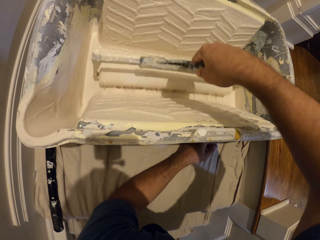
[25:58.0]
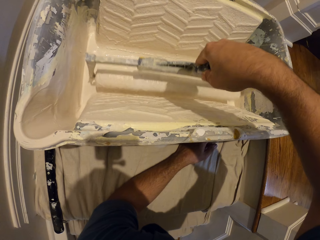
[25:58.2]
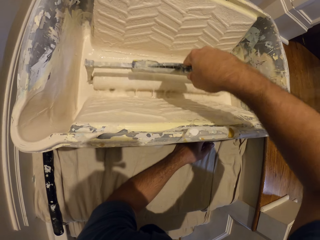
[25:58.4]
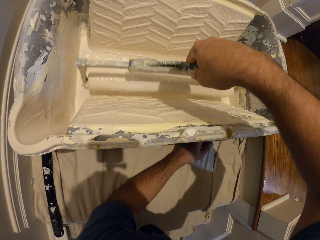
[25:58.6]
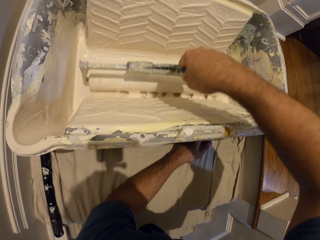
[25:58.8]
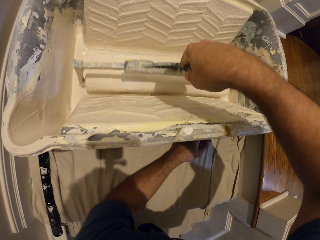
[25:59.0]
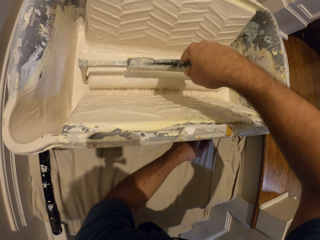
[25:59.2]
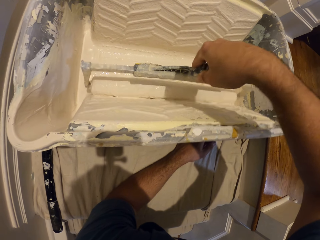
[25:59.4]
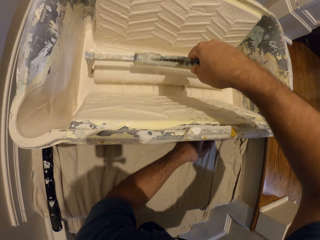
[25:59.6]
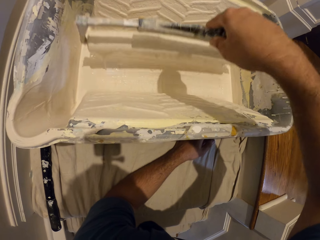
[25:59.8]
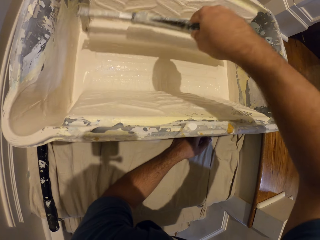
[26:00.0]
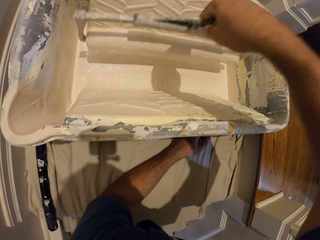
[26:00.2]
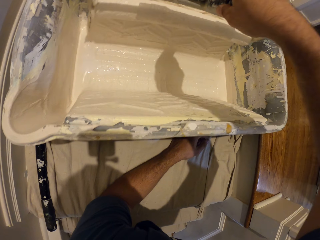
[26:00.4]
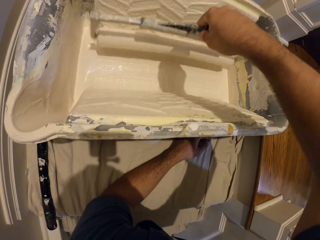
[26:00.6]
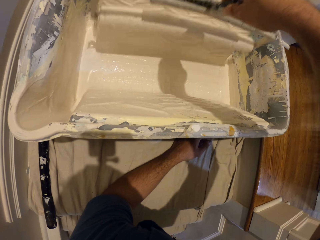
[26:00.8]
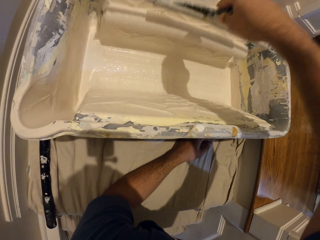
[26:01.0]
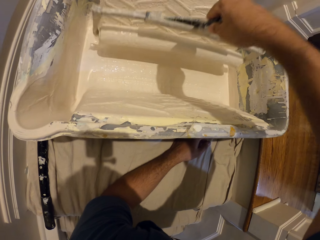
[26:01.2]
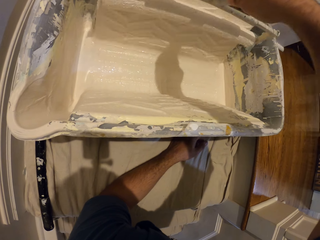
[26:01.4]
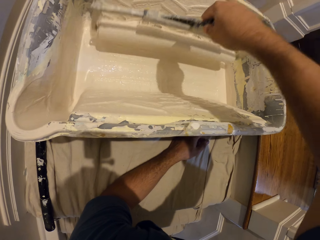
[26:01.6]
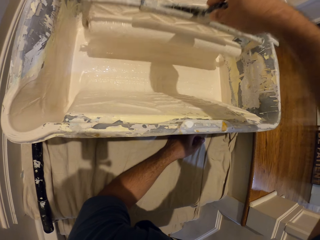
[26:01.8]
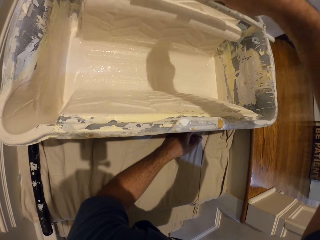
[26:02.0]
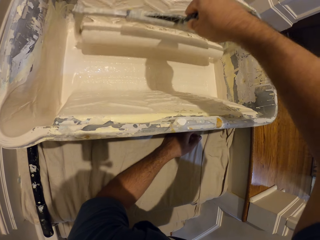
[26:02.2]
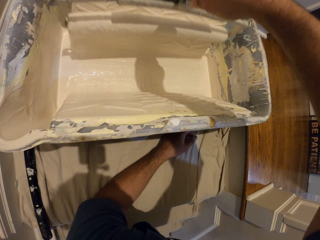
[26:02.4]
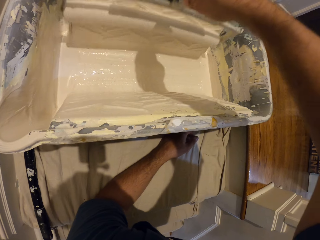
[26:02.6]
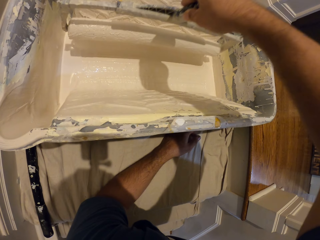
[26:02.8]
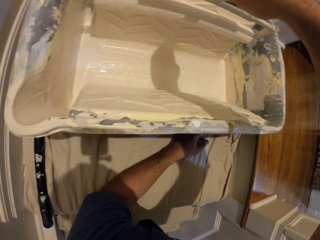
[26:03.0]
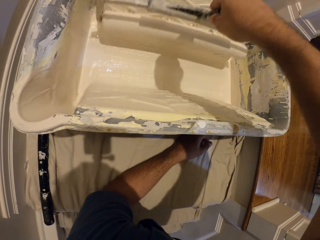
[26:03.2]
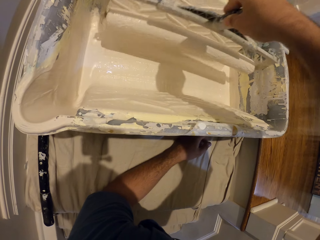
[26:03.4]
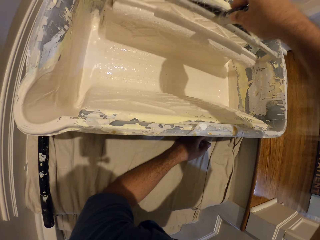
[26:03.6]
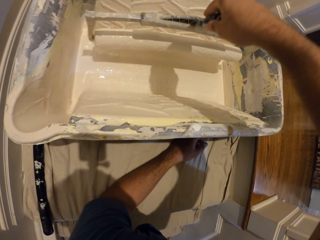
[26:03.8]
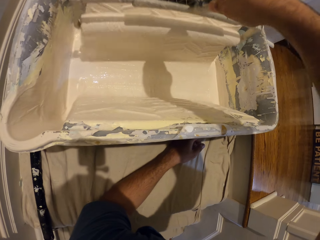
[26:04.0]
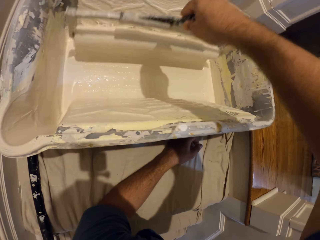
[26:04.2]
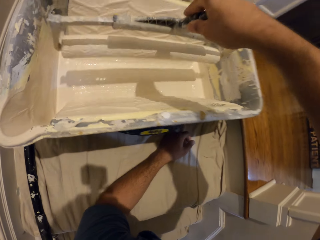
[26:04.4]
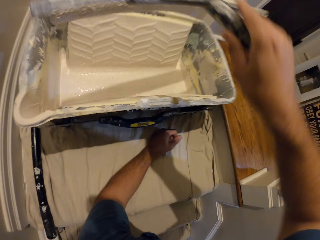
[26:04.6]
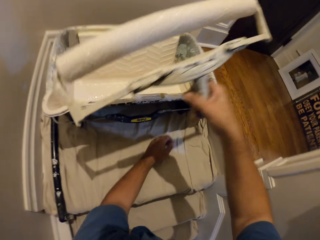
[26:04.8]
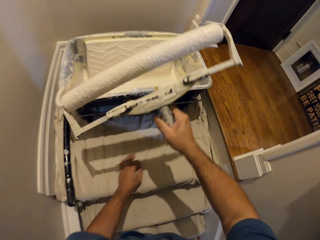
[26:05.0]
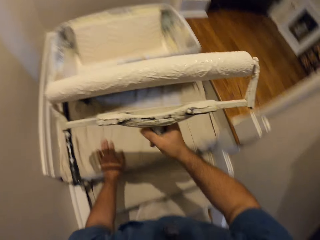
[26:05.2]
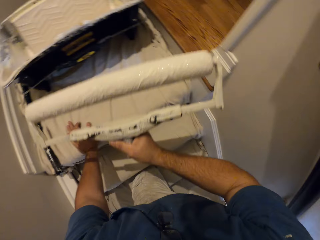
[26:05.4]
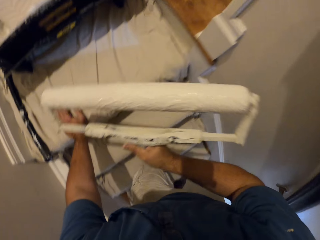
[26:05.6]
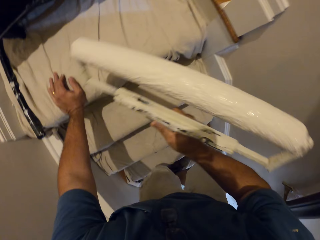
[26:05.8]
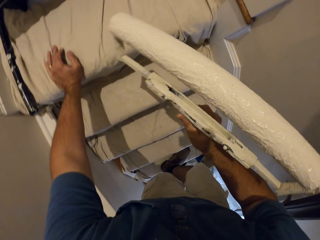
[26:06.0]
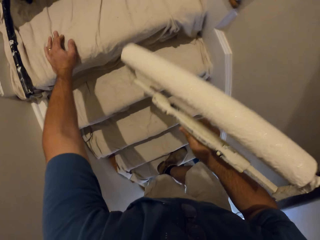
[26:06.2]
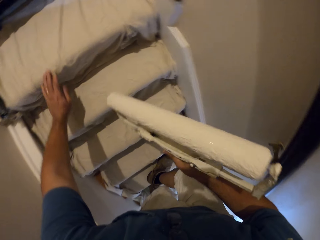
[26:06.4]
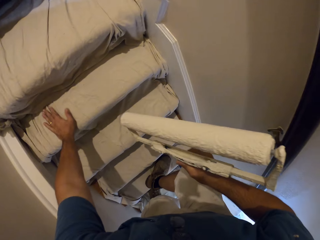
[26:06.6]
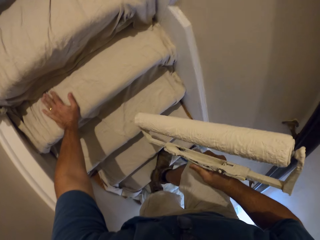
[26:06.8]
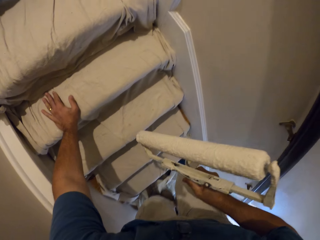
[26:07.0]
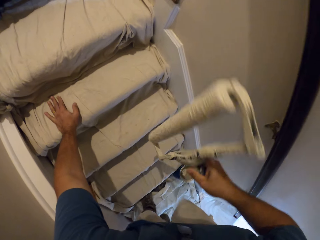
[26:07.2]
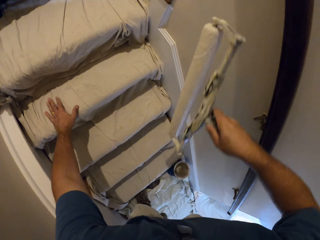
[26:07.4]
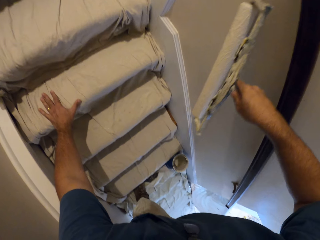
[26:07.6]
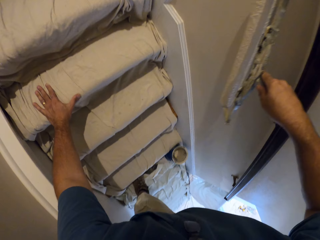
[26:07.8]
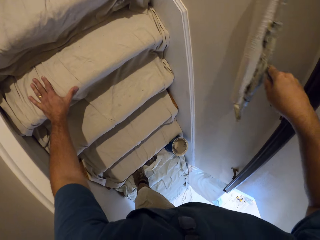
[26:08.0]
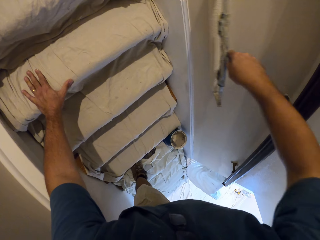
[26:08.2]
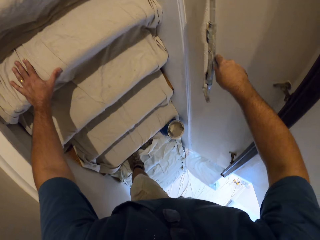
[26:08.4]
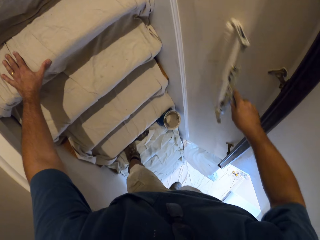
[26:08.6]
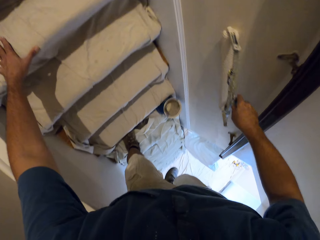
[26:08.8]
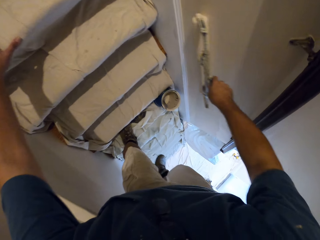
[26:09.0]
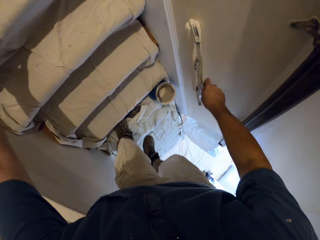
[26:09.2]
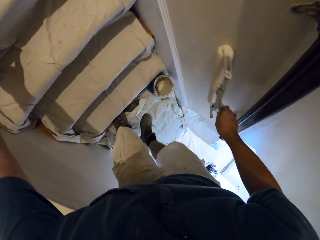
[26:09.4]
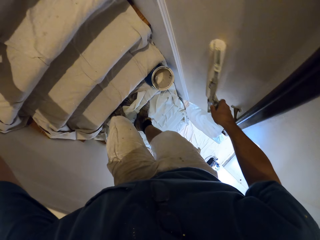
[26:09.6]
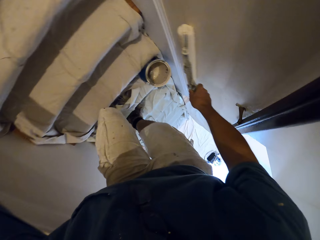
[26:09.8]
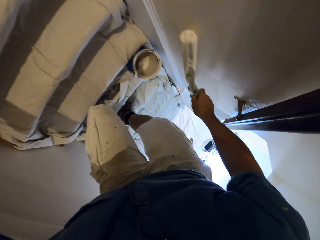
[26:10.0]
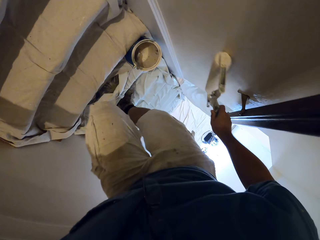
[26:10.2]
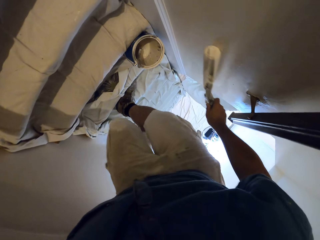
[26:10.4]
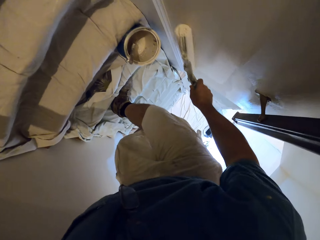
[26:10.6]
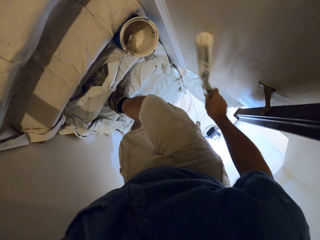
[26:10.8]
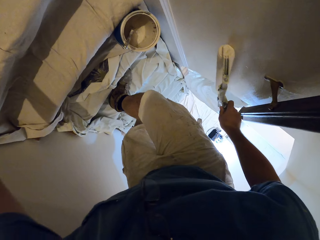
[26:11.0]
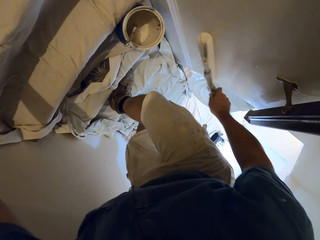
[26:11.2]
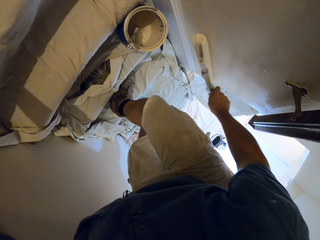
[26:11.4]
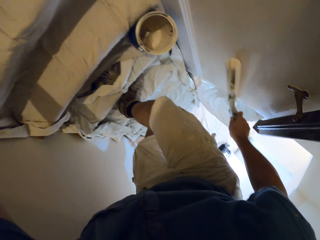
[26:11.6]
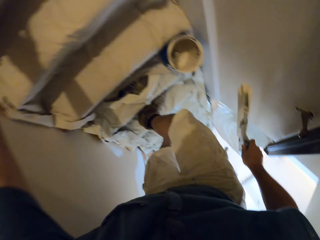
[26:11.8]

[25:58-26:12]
The camera wearer lifts the paint roller. They move away from the container. They continue to paint the wall with the paint roller.

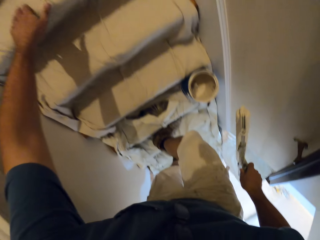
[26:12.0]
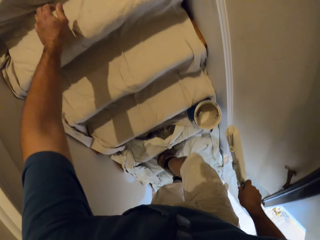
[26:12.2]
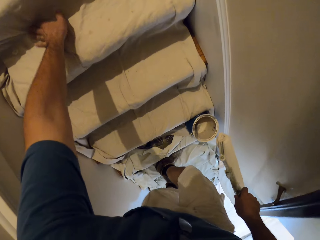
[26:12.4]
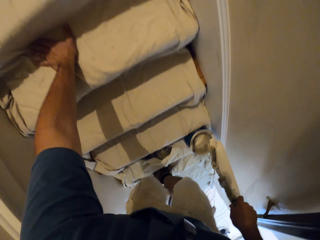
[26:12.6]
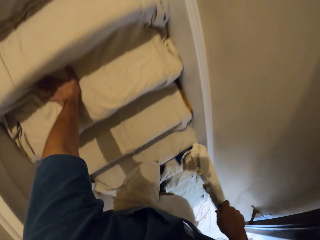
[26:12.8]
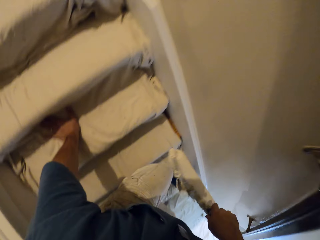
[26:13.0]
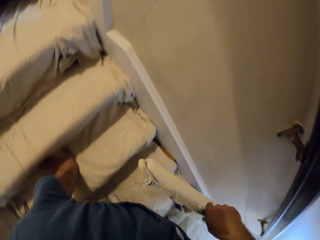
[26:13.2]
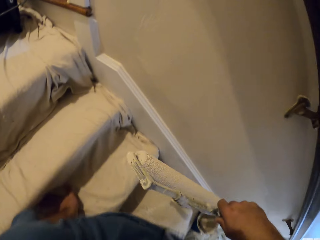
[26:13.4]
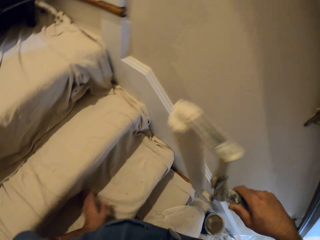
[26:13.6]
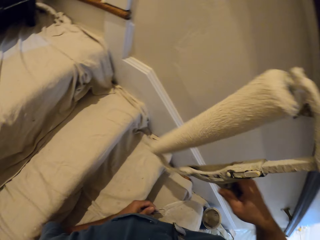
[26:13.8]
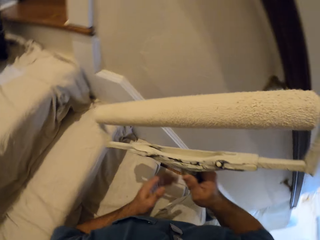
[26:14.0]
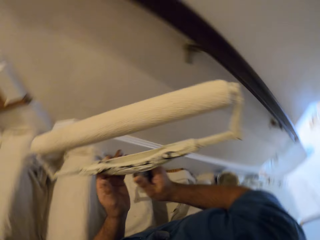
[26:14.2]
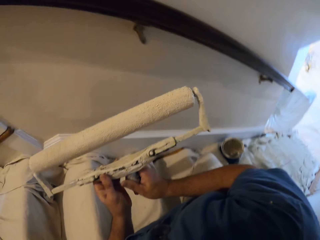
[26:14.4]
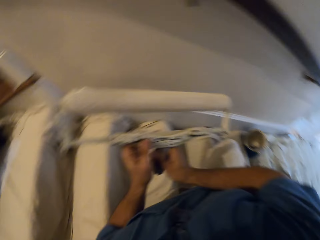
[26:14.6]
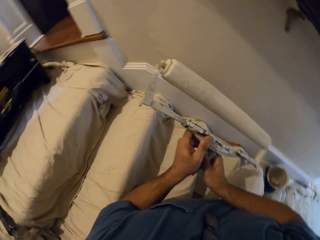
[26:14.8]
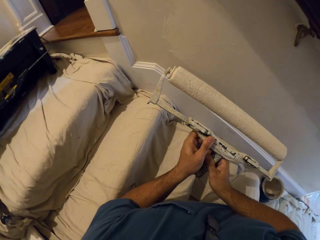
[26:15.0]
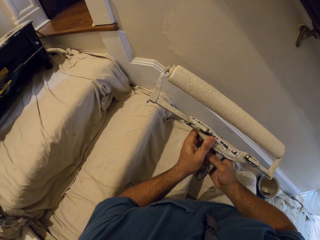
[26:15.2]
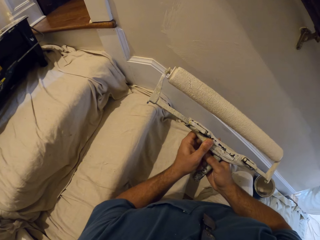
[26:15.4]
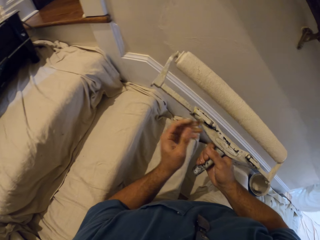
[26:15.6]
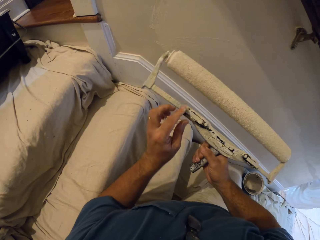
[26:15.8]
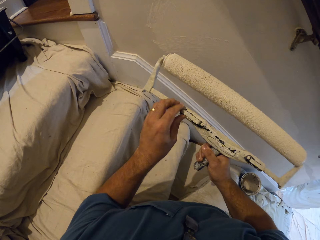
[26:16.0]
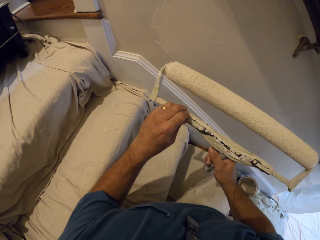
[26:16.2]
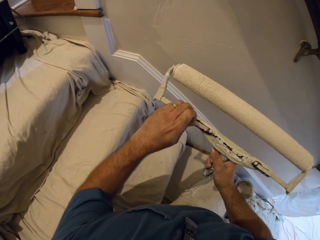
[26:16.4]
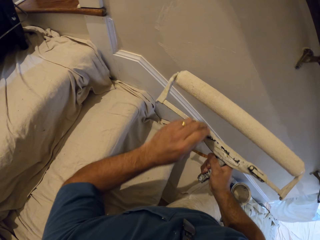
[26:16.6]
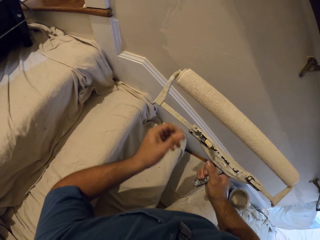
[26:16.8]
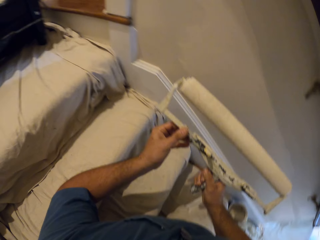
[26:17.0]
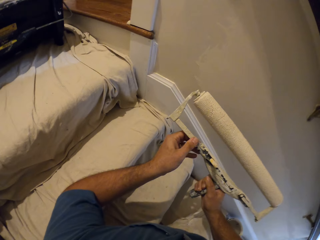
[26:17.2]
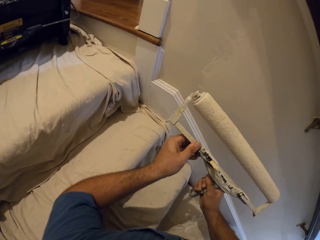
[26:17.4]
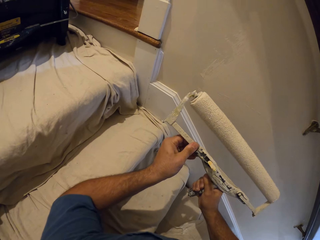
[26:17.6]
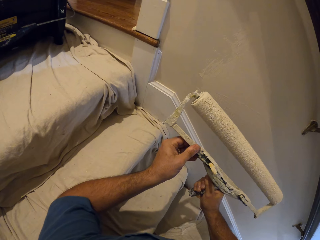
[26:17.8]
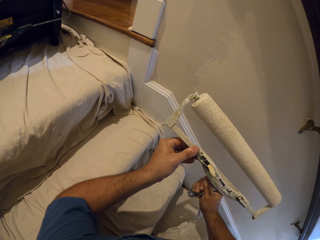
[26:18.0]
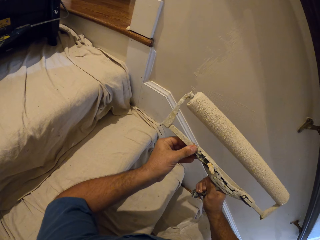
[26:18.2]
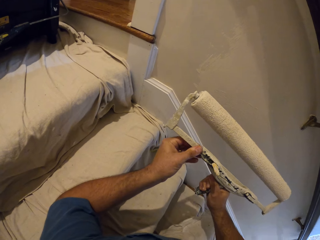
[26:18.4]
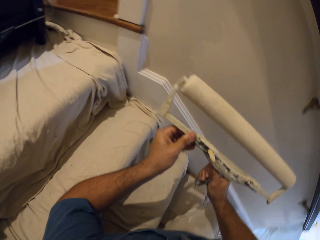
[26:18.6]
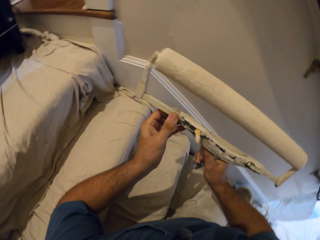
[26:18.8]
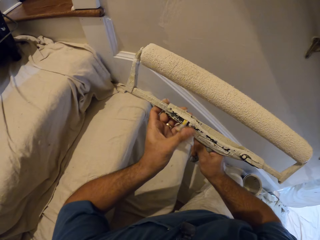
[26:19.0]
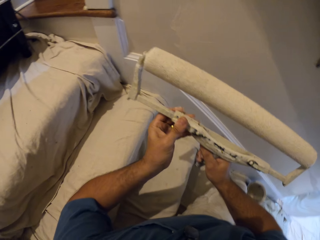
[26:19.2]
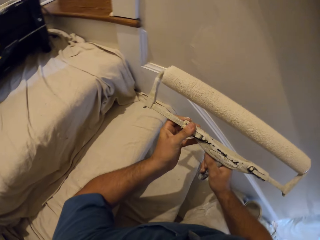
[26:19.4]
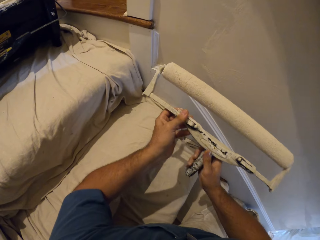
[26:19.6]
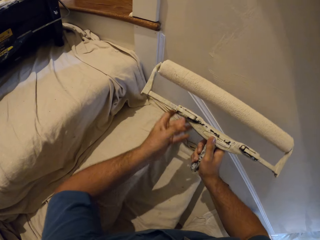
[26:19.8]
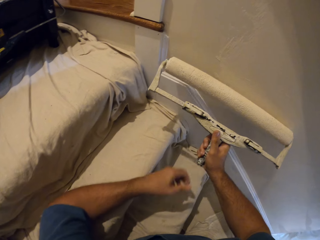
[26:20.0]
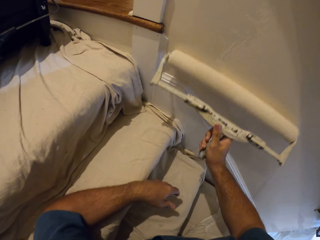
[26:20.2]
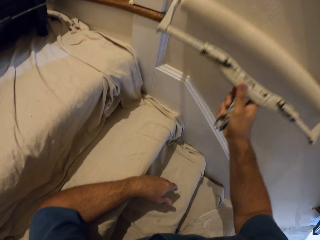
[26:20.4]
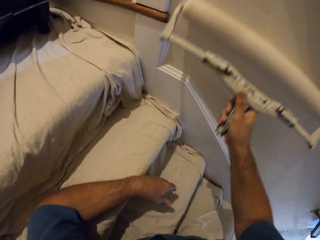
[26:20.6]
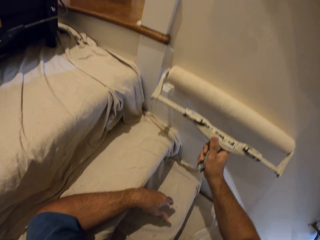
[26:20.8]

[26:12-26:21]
The camera wearer sits on the staircase. They hold the paint brush with both hands. They hold the paint brush with one hand. They adjust the paint roller. They open a part on the paint roller. They close the part on the paint roller. They hold the paint brush with both hands. They hold the paint brush with one hand. They paint the wall.
